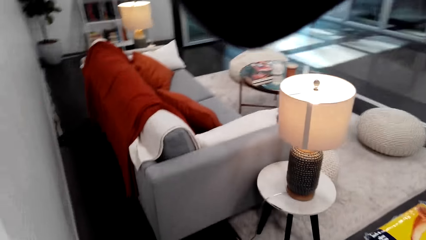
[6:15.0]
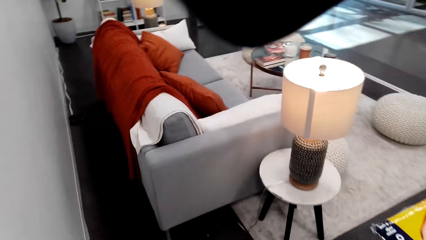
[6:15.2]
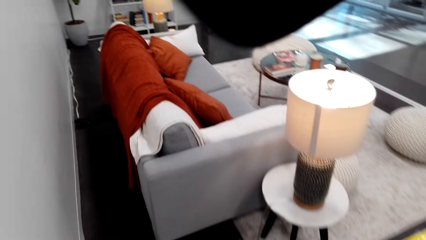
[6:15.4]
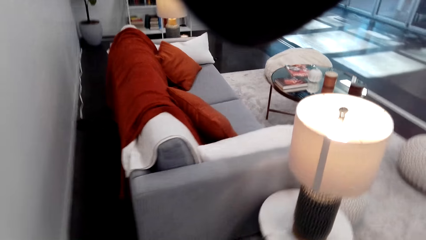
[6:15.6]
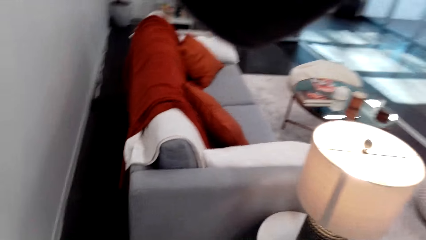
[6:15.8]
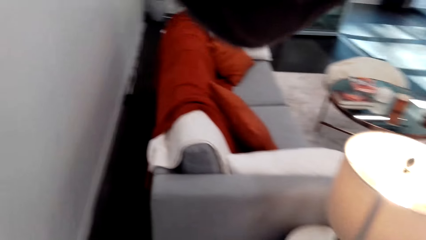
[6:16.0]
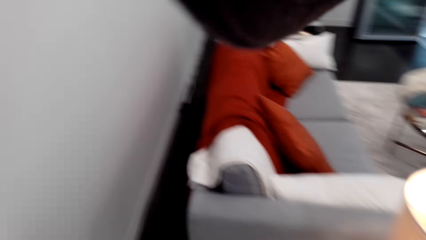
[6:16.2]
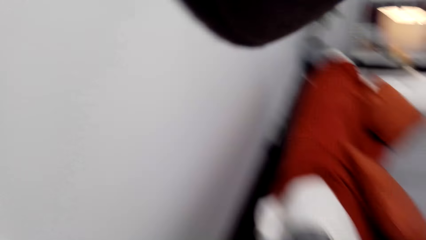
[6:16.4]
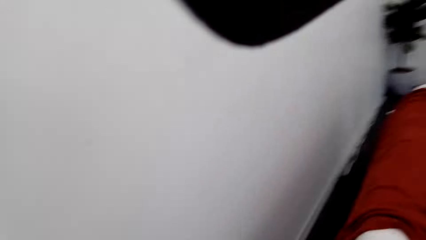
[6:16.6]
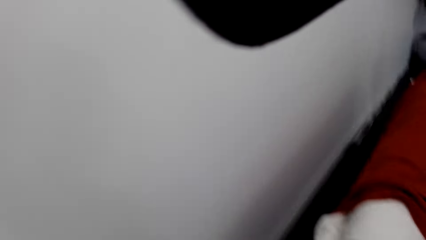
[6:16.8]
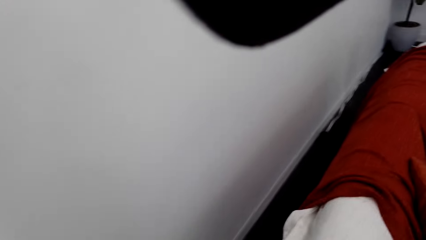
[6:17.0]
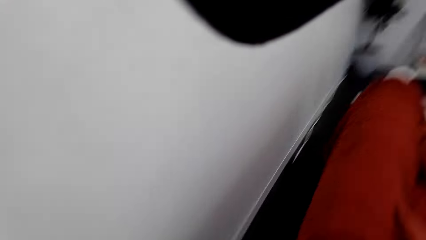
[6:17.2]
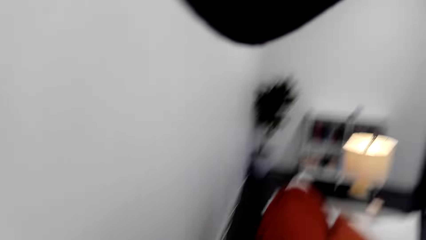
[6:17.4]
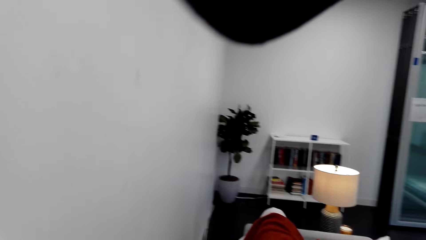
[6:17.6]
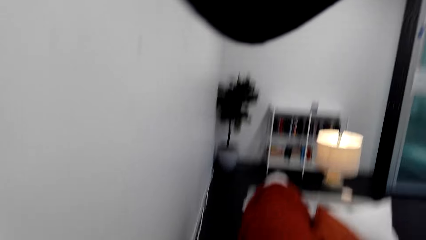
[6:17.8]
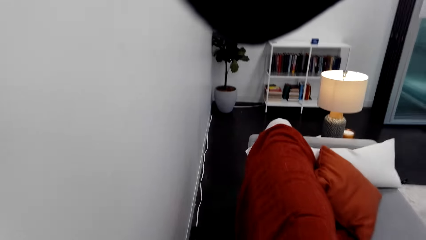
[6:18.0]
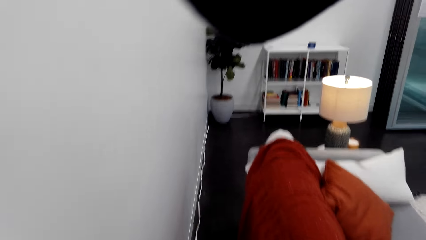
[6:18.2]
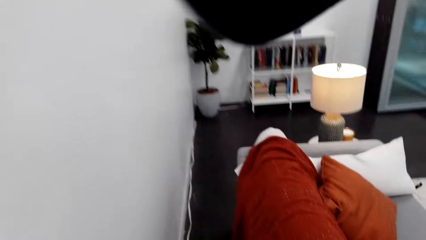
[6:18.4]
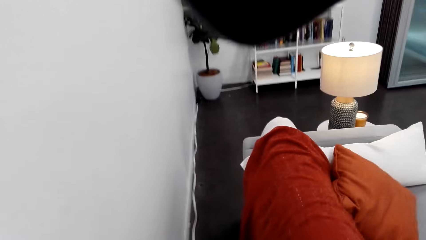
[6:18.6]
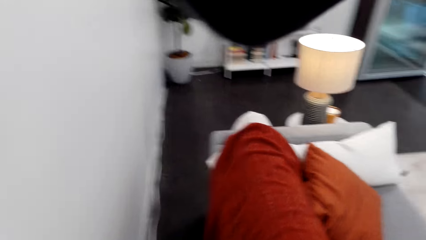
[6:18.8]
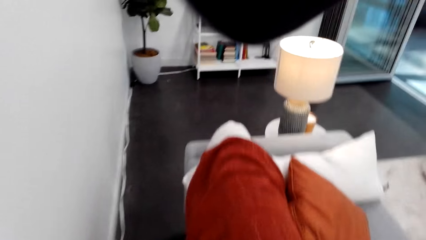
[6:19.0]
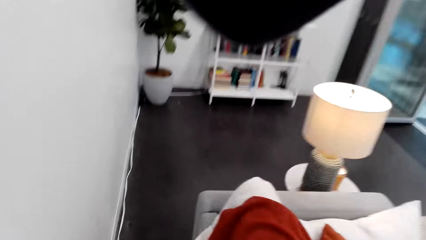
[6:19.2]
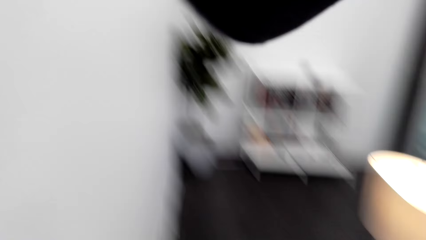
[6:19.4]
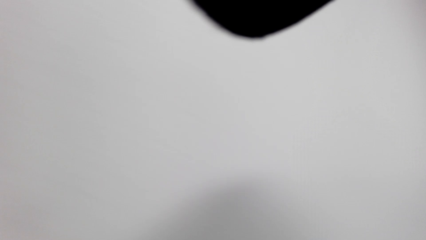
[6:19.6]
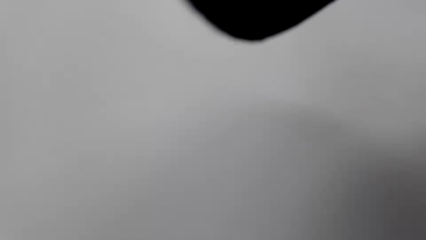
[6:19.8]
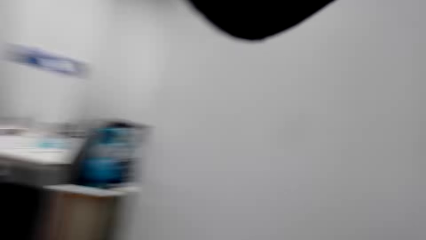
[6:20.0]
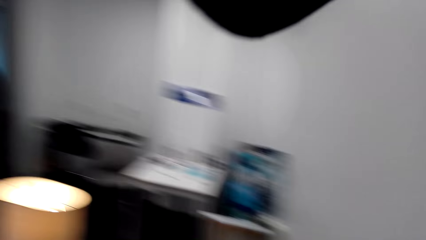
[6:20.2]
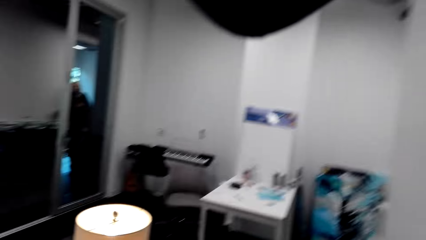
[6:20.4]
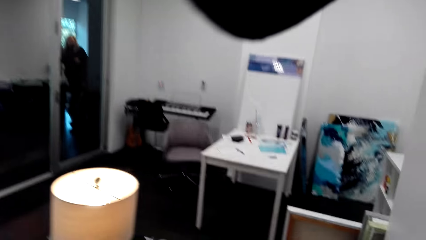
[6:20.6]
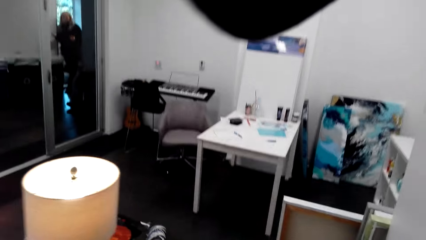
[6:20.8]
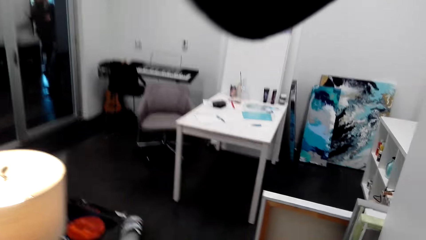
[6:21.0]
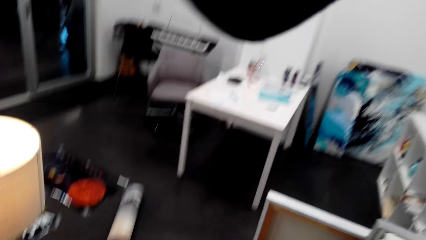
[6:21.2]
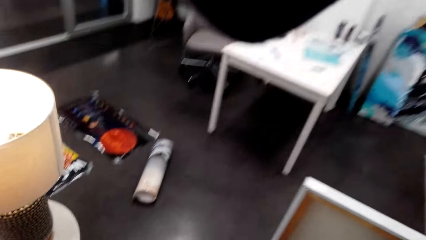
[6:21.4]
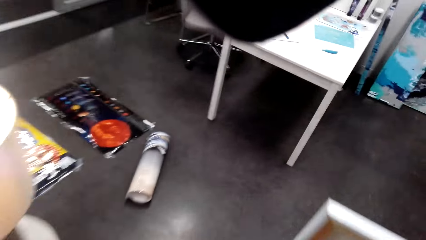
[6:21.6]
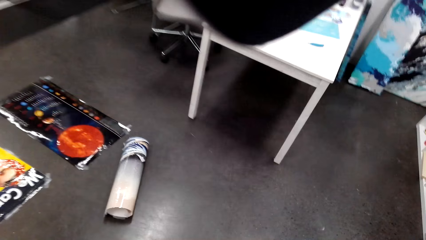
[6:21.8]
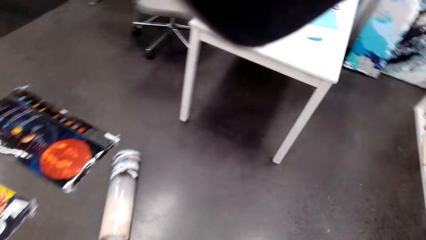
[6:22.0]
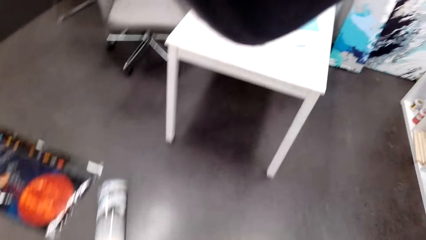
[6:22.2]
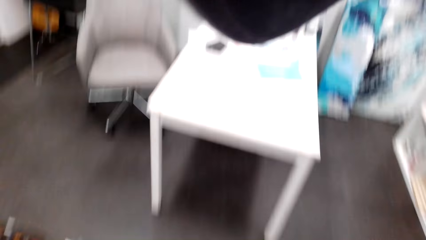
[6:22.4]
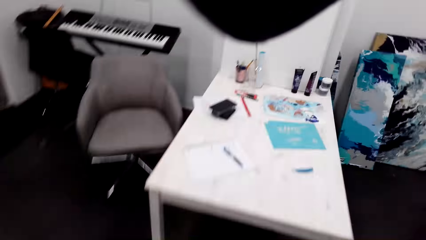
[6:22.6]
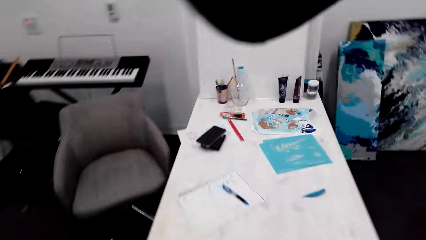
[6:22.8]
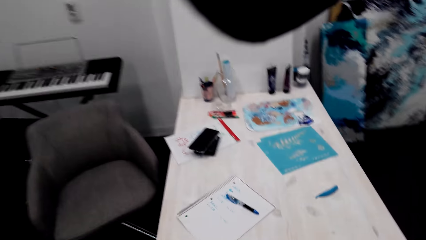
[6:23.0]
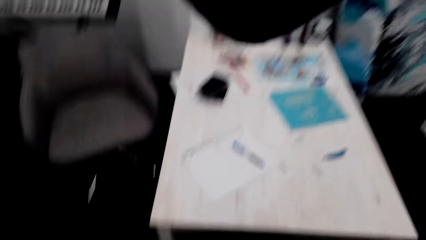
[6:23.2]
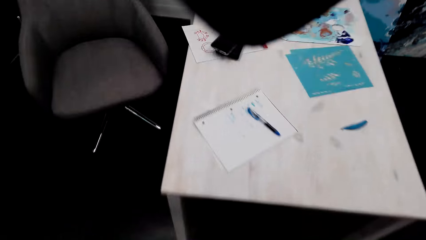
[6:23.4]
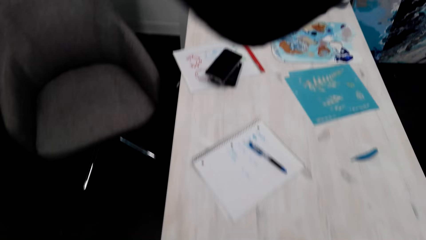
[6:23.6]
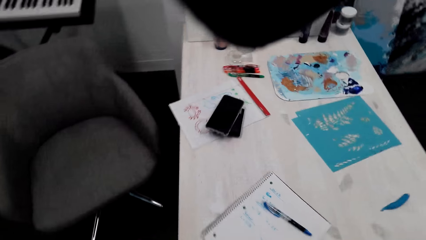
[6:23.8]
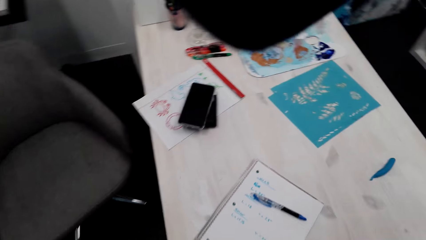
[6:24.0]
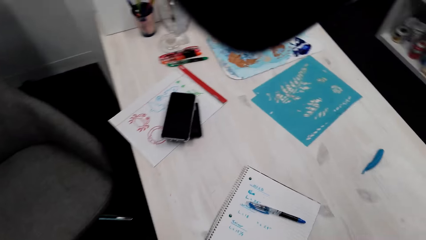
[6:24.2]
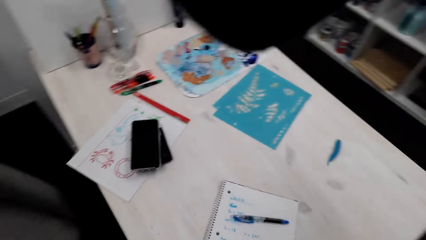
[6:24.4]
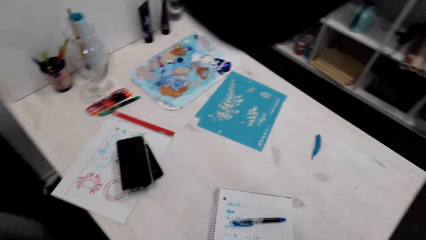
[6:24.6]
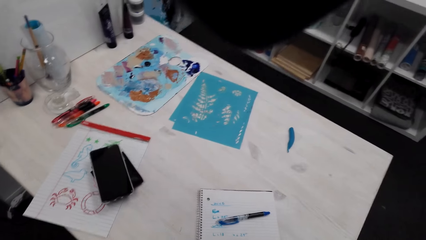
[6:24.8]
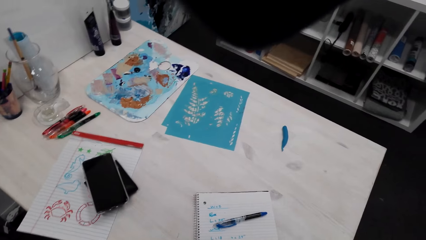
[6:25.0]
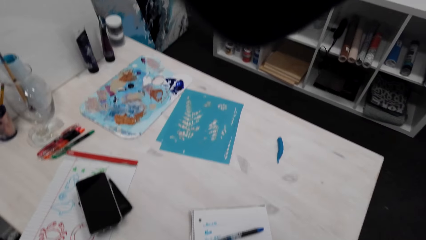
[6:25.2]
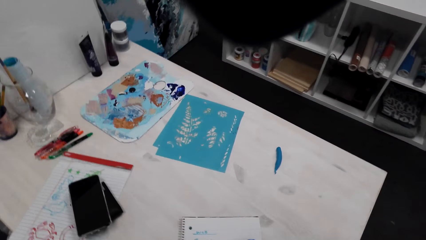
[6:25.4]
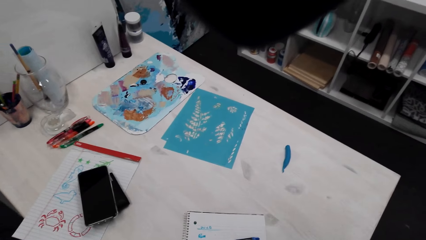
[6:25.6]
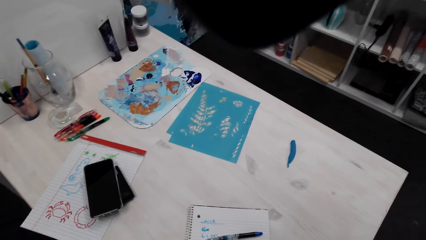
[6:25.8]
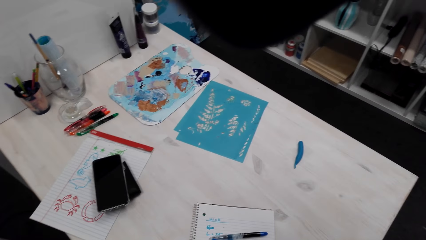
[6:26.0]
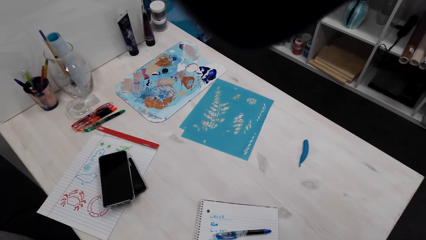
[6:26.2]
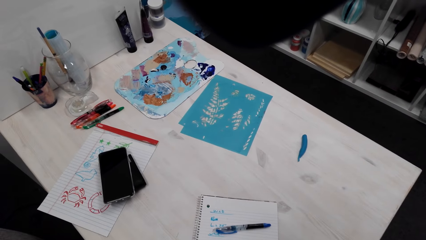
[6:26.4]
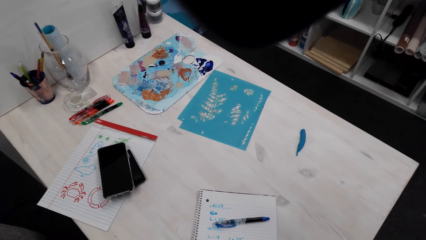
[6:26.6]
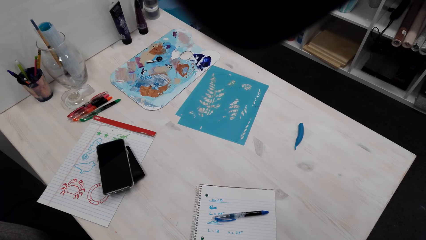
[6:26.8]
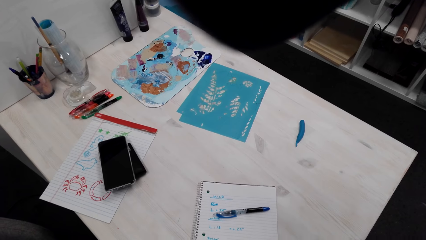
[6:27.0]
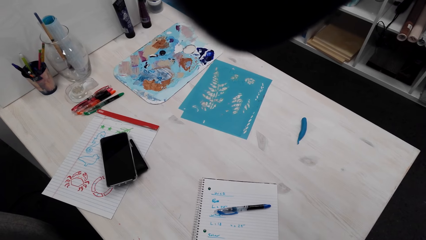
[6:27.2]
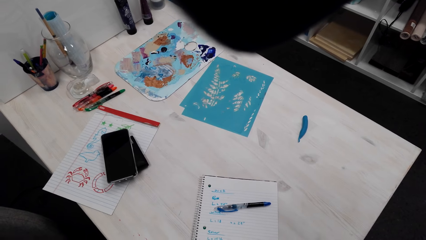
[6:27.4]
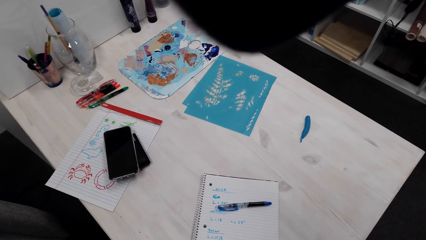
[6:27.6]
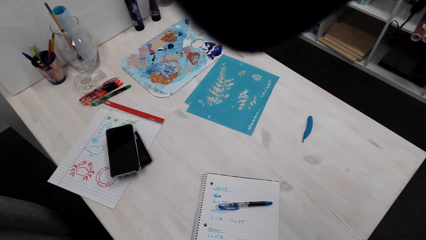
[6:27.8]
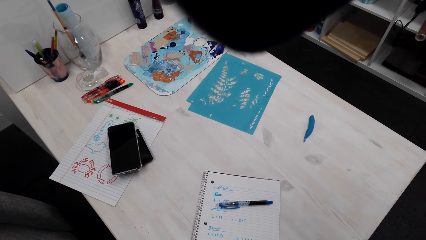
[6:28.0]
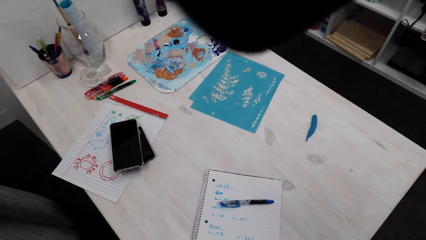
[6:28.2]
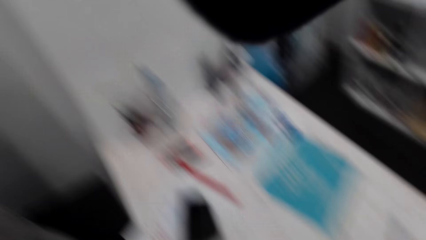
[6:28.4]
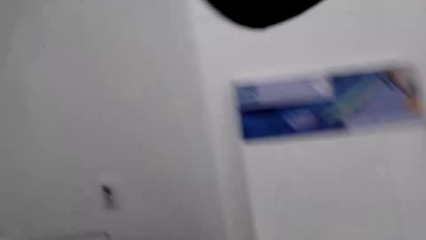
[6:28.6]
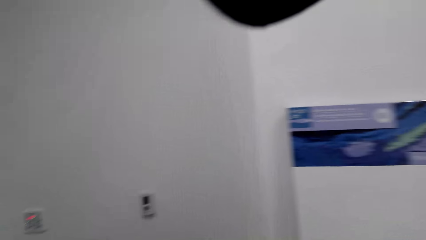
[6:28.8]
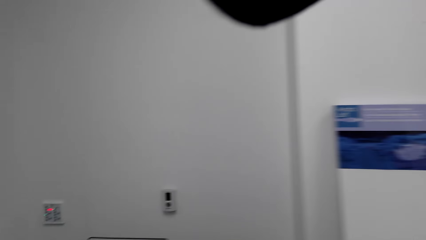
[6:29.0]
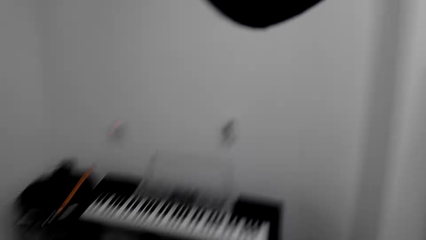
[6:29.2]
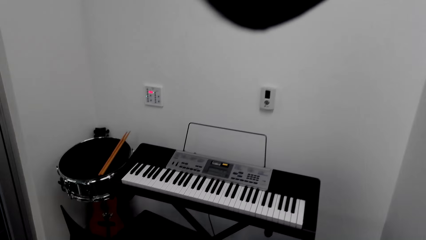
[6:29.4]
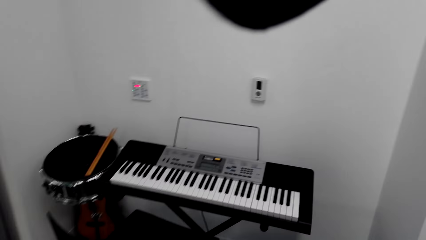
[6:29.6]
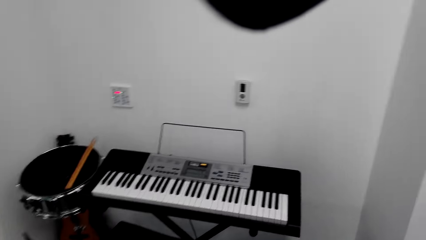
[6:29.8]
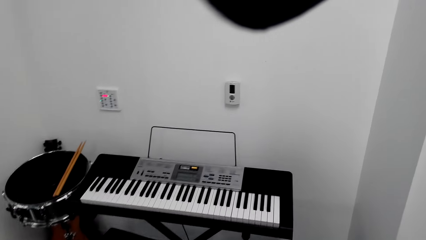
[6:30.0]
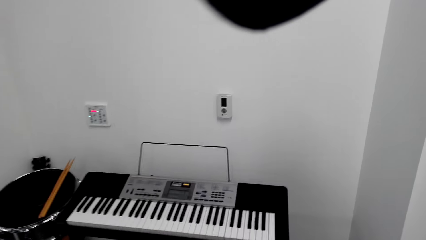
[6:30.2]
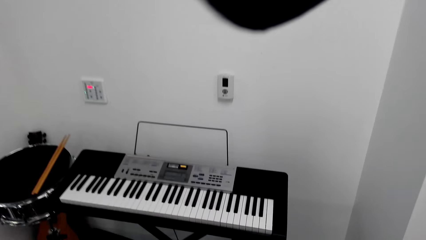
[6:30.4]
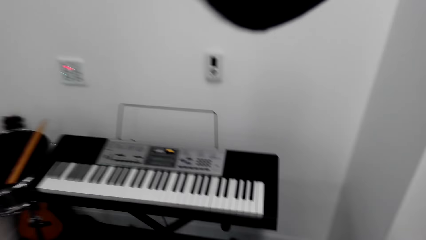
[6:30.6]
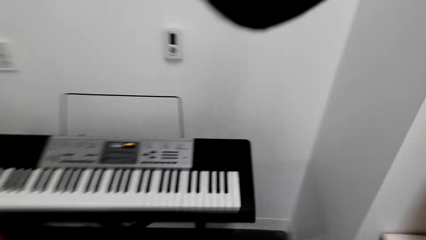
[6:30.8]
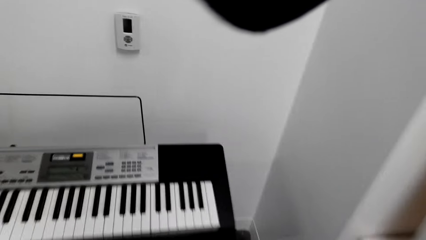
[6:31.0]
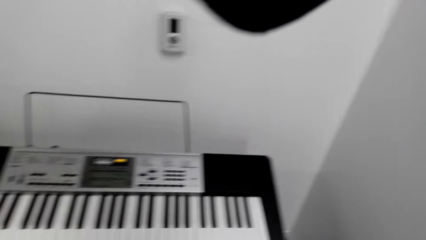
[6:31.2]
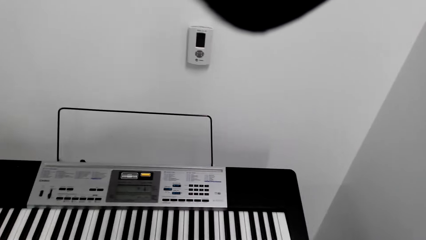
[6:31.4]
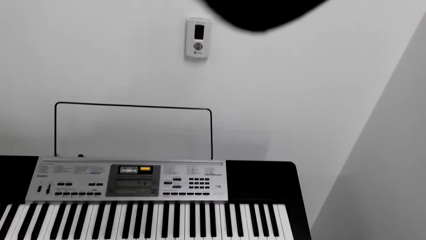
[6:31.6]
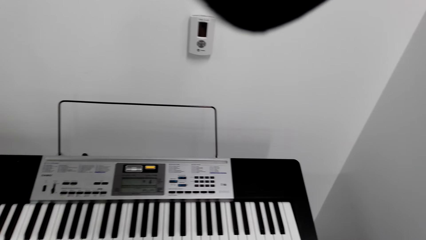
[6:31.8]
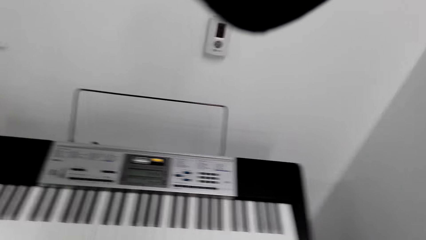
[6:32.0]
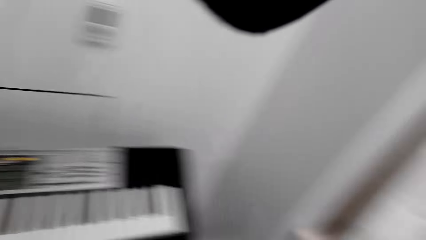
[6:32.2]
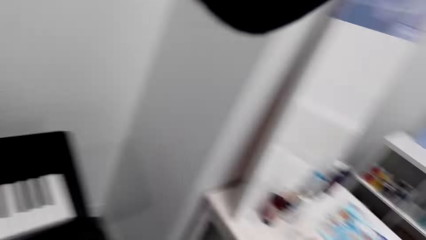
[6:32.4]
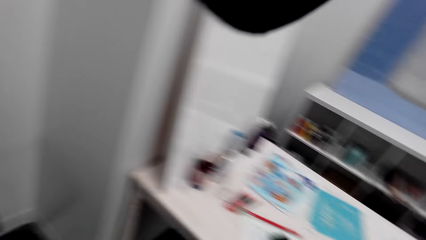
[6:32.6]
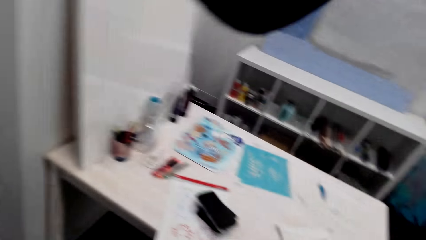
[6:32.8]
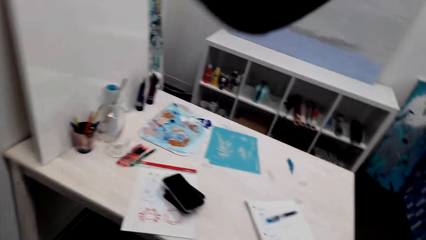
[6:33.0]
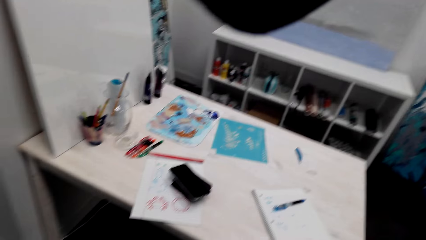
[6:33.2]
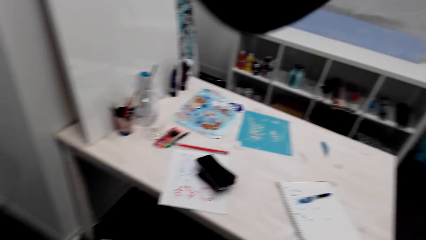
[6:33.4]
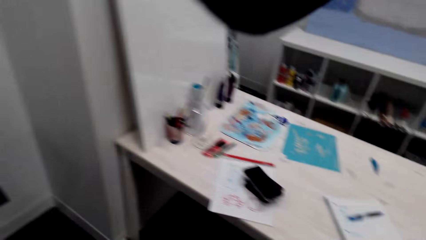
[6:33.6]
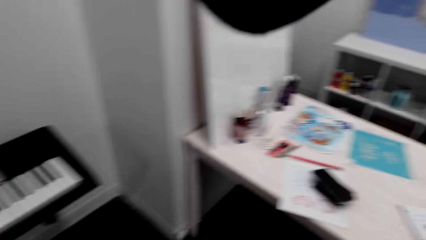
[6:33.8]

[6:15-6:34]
The camera wearer walks around the house. They look around. They look at the table. They look around. They look at the piano. They walk towards the piano. They look around. They look at the table.
